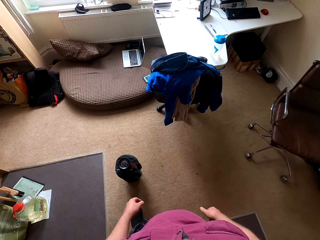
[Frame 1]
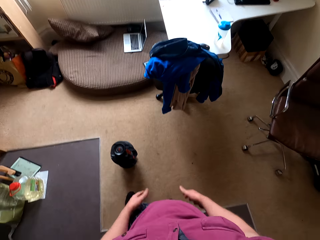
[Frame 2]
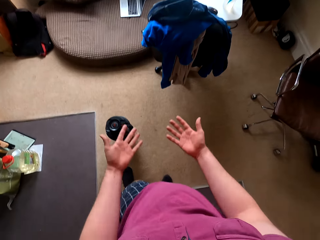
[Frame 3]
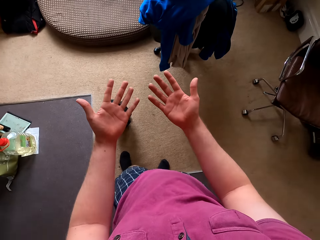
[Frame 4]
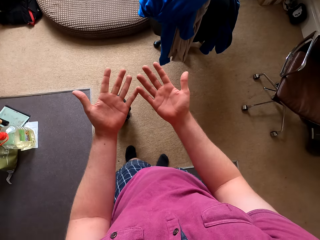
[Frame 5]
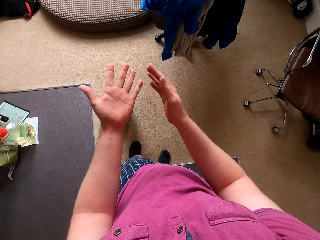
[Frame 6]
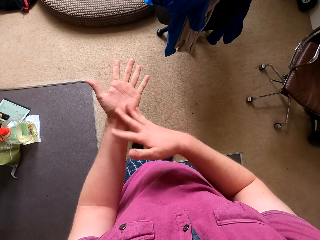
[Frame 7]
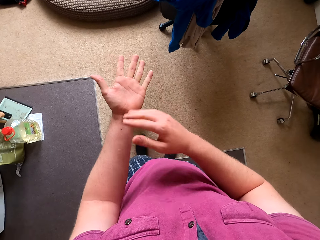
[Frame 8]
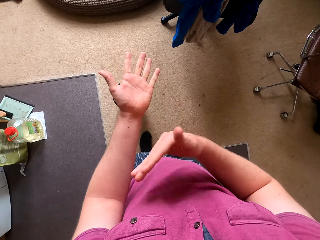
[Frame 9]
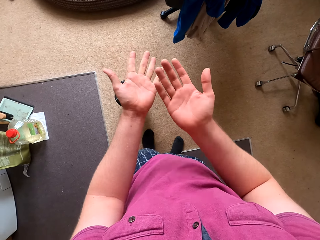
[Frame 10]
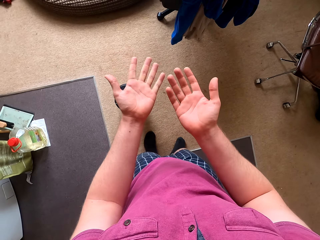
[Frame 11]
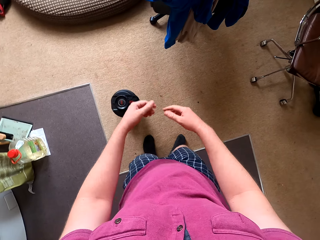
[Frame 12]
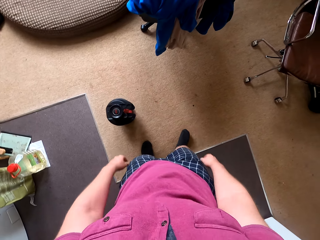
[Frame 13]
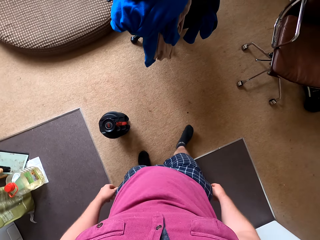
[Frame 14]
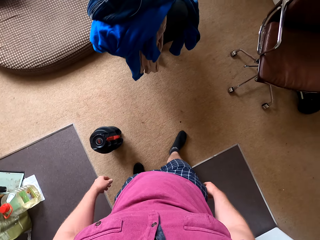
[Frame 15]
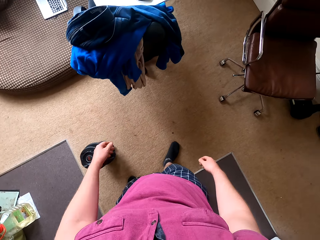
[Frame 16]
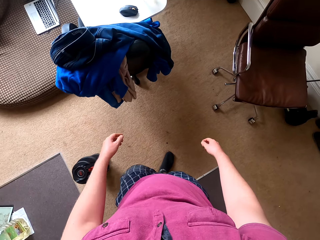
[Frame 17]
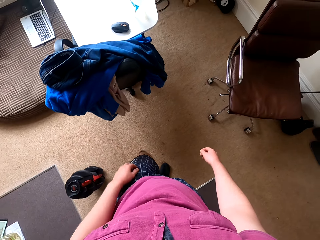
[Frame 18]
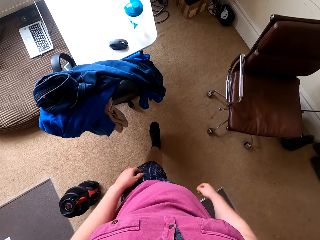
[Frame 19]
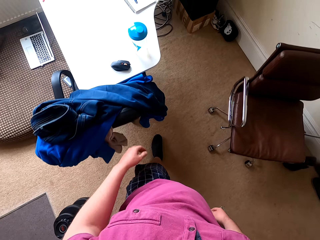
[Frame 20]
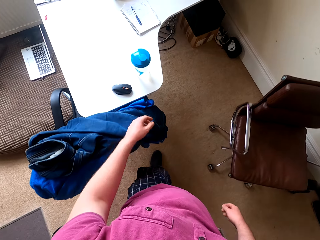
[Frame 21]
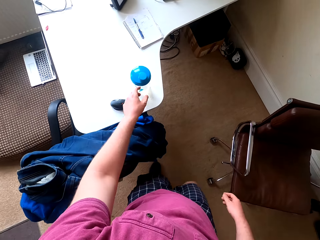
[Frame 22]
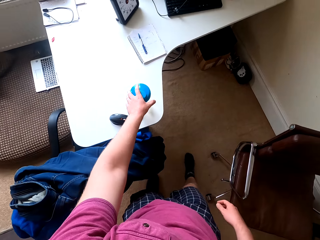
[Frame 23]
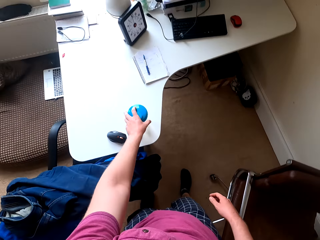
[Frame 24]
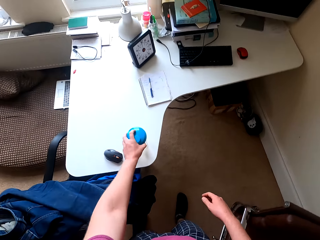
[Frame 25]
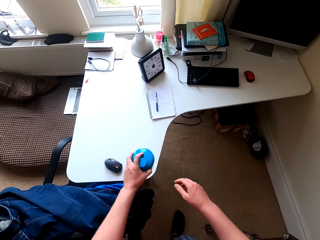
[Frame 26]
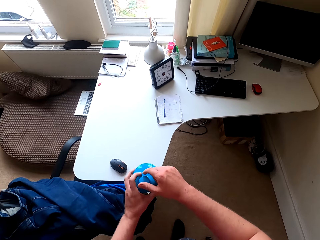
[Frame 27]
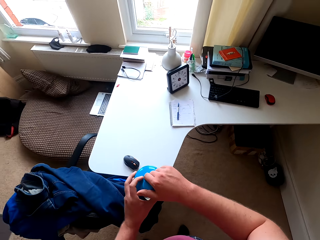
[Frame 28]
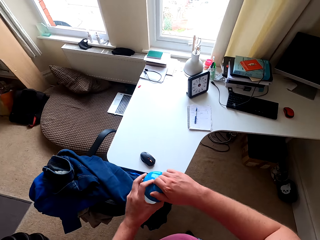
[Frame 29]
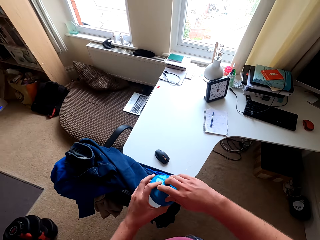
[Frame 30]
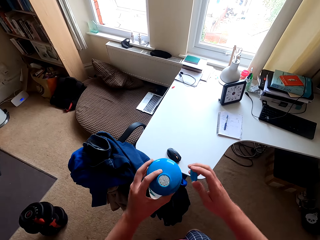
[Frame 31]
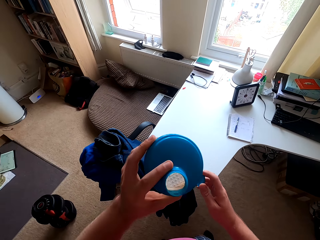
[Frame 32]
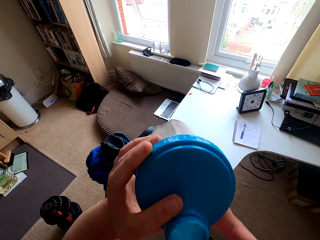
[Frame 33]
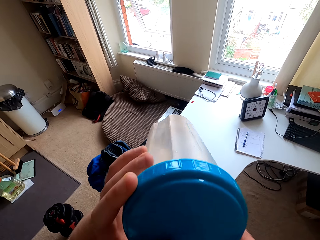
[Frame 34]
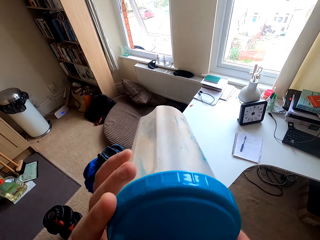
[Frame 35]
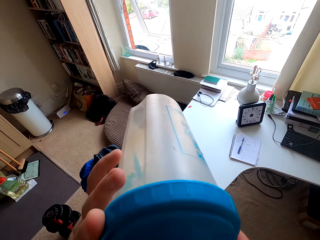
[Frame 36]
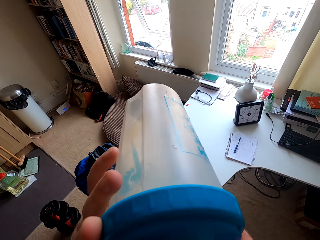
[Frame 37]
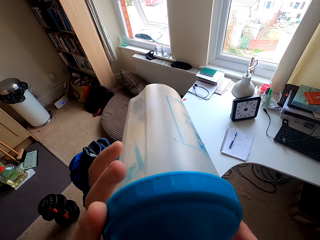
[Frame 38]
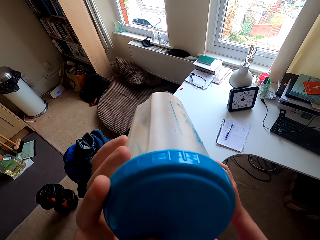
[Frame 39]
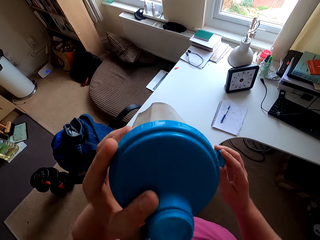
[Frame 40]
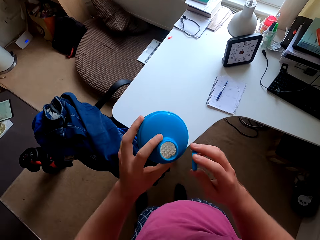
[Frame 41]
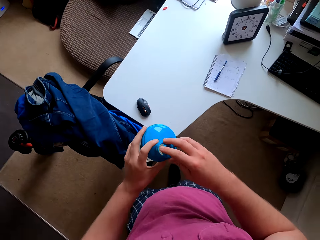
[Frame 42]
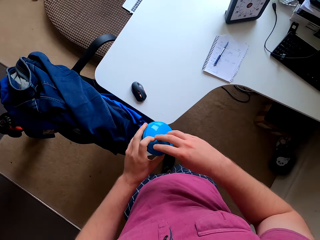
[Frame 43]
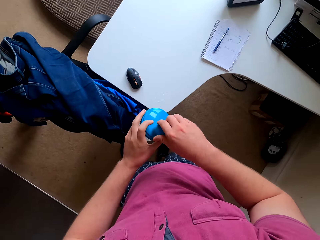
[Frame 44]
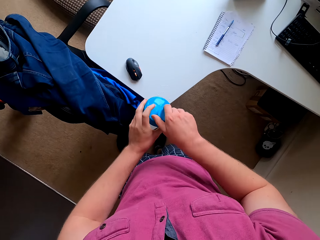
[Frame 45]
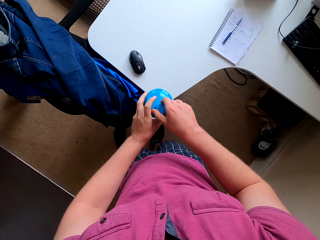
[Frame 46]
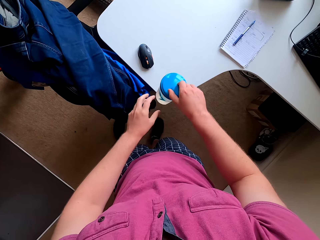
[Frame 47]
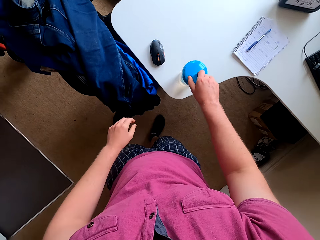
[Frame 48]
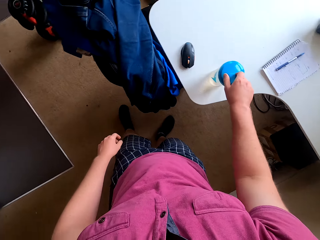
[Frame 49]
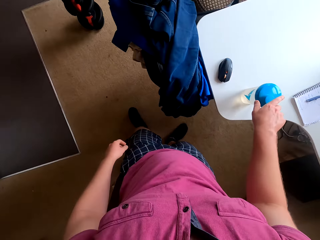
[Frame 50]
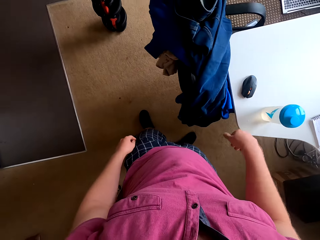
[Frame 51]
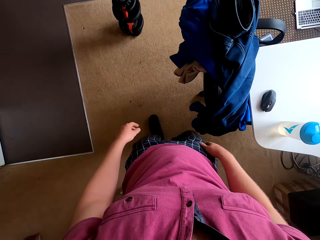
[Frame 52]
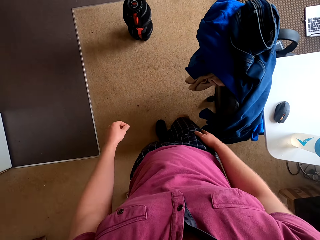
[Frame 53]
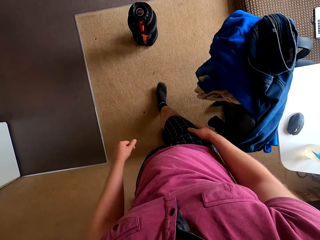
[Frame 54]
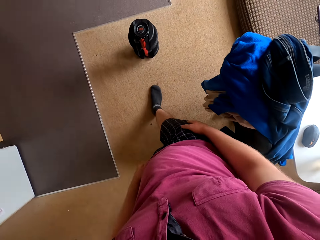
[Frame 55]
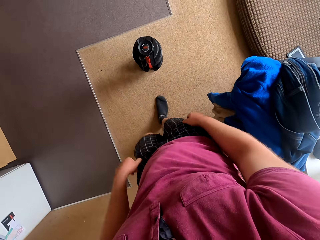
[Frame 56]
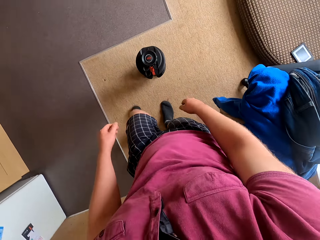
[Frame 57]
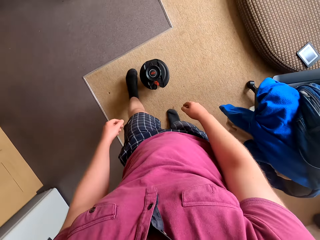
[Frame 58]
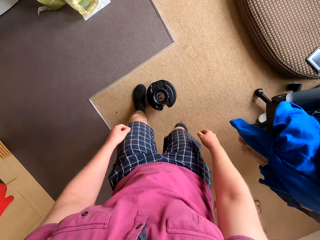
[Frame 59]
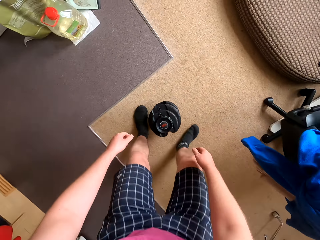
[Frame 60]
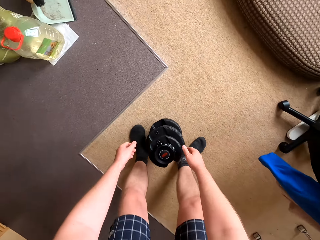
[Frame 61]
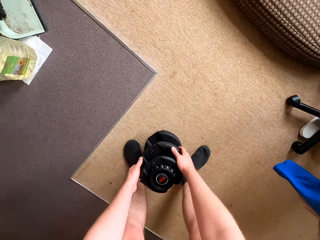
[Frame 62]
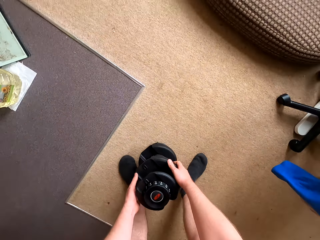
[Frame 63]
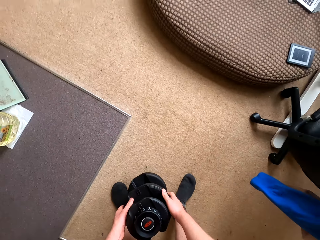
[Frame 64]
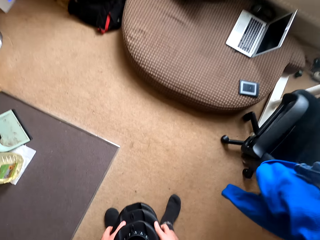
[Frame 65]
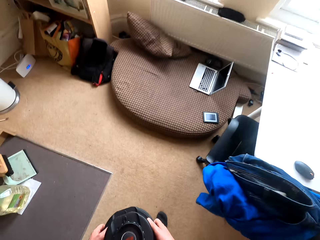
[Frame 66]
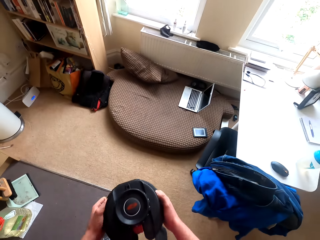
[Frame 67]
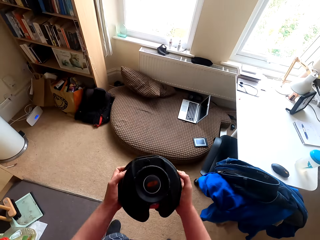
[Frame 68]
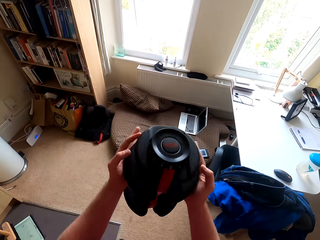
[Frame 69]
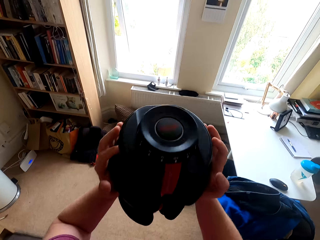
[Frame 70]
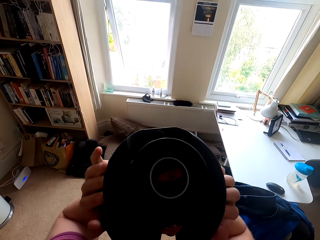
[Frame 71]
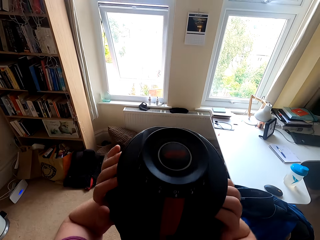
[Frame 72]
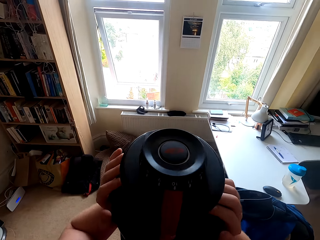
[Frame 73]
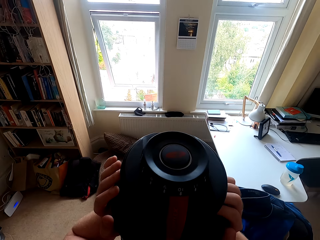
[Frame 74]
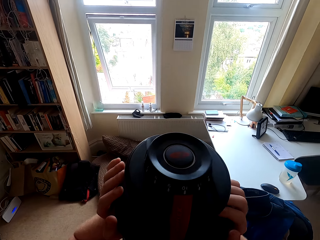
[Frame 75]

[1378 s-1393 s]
The camera wearer moves both hands and lifts both hands. He looks at both palms of his hands. He wipes the left hand with the right hand. He looks at both palms of his hands. He walks around. He holds a bottle. He picks up the bottle of water from the table. He lifts the bottle, opens the bottle, lifts the bottle, and drinks water from the bottle. He moves the bottle, closes the bottle, and places the bottle on the table. He moves the right hand and walks around. He moves both hands, picks up a dumbbell, and lifts the dumbbell.

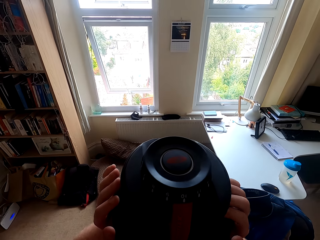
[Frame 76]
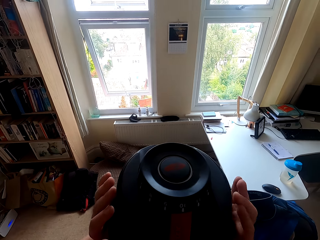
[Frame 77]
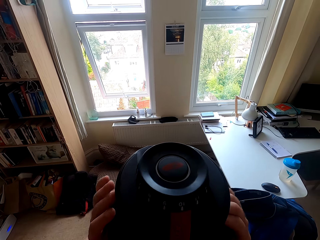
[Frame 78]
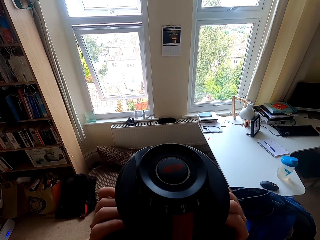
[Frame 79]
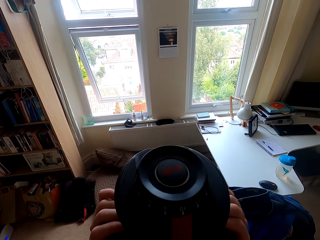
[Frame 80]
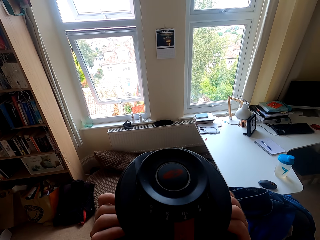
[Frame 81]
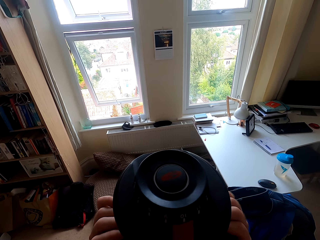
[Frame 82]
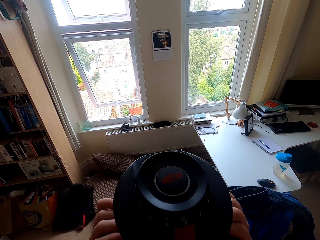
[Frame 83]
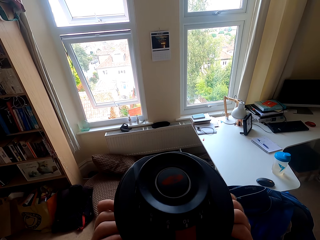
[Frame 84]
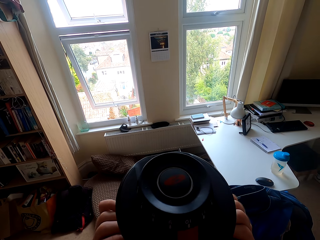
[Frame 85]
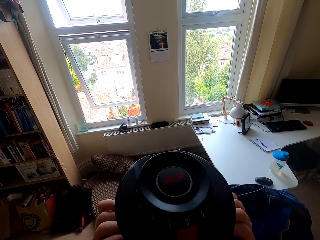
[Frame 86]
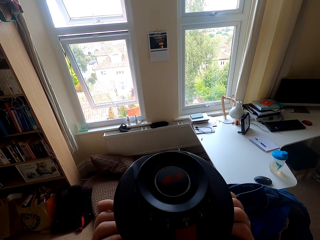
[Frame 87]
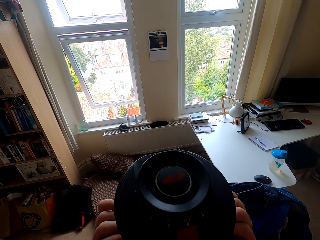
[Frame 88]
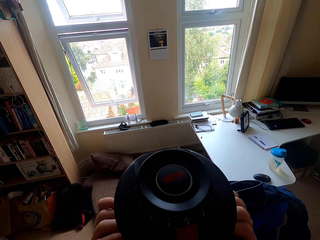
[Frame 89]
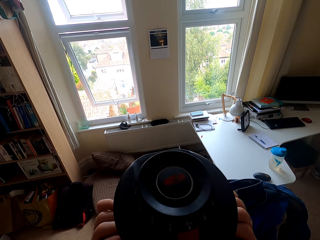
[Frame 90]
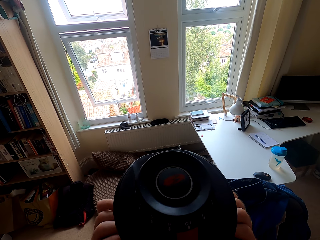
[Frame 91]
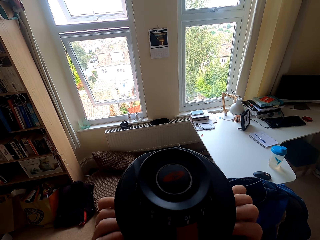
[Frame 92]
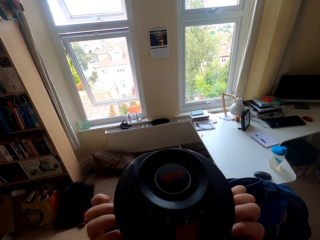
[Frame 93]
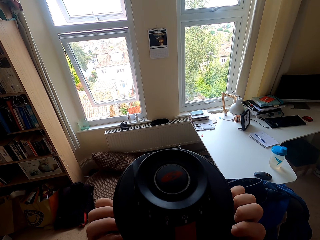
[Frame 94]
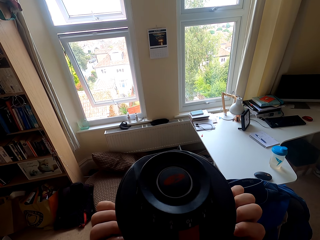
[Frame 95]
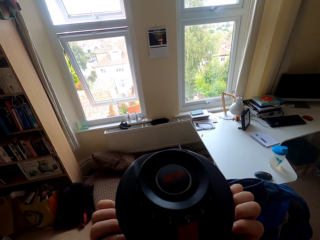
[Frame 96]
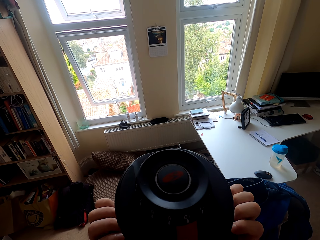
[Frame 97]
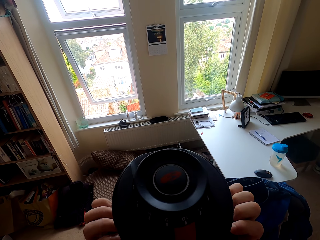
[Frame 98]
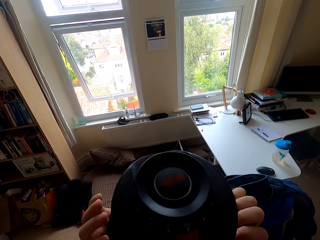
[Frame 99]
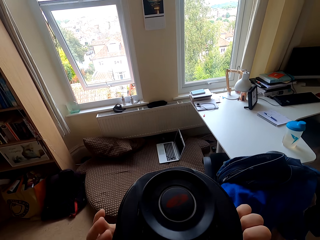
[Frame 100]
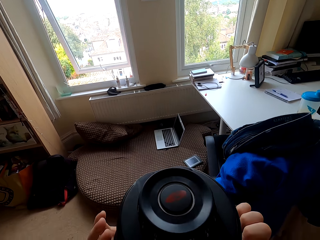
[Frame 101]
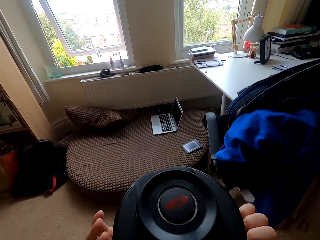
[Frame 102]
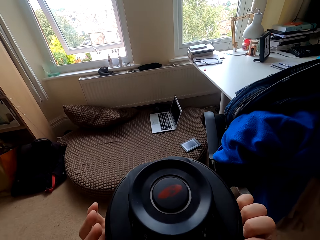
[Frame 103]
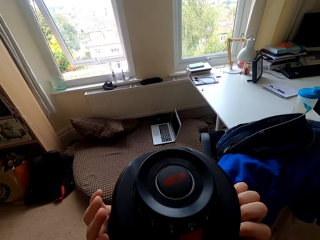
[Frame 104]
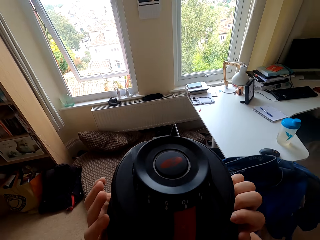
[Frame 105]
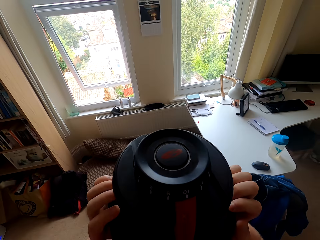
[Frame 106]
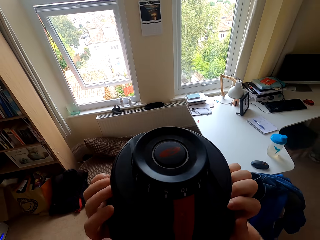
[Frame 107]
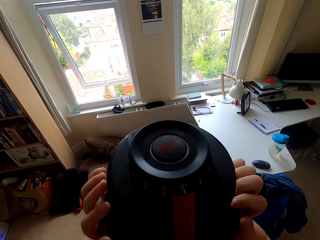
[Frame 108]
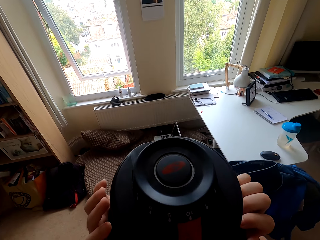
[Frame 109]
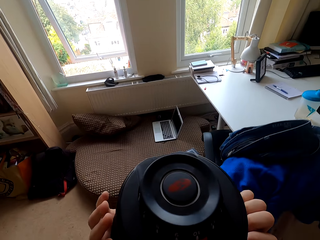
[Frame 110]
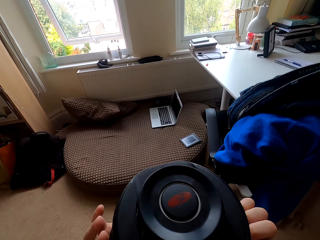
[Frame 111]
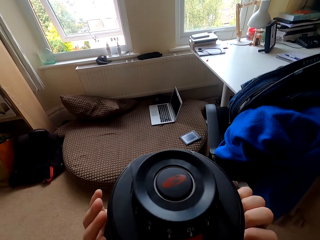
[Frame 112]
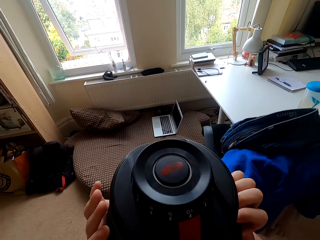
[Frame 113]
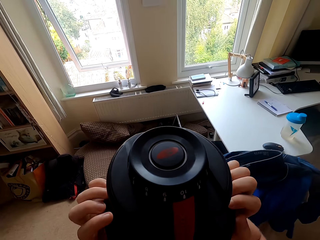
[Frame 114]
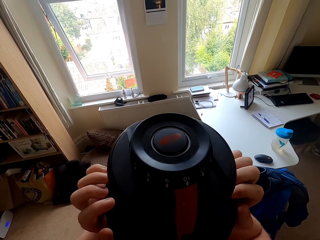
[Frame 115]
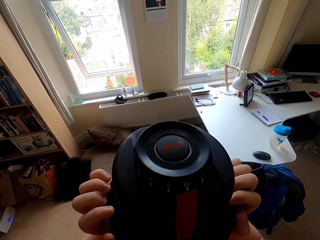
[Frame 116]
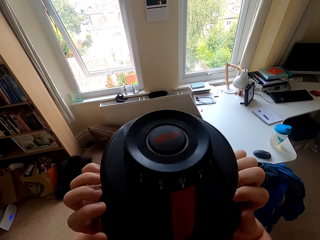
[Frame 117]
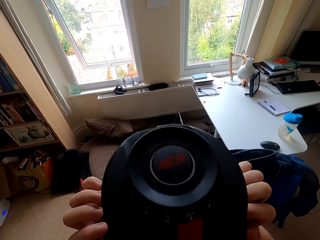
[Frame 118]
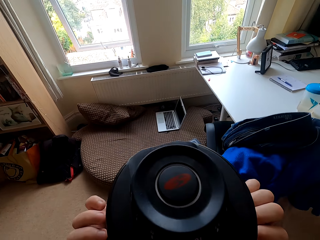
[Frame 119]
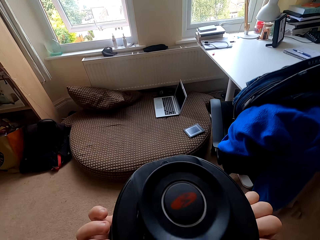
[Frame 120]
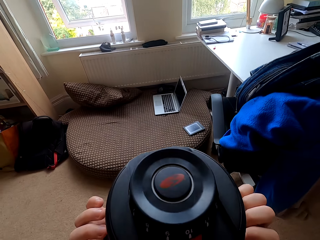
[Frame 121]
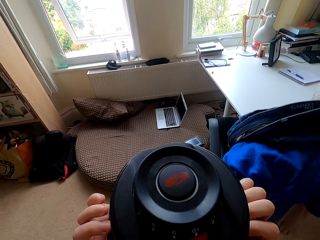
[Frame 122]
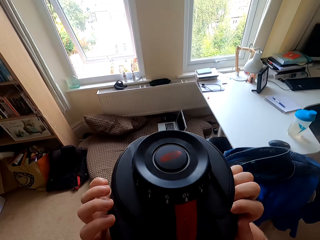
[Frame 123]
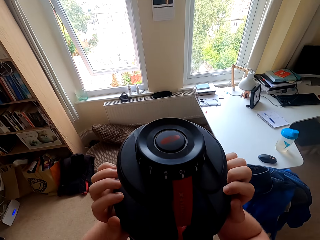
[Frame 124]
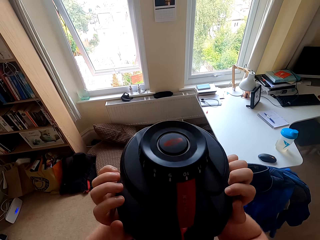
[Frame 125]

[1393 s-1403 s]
The camera wearer carries the dumbbell. They move the dumbbell and lift the dumbbell. They pull the weight metal up and down. They move the dumbbell, lift the dumbbell, move the dumbbell, and lift the dumbbell.
